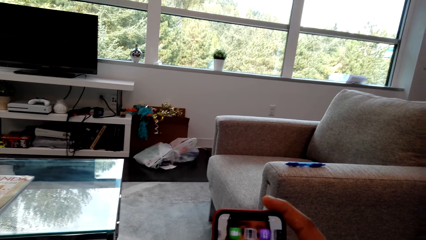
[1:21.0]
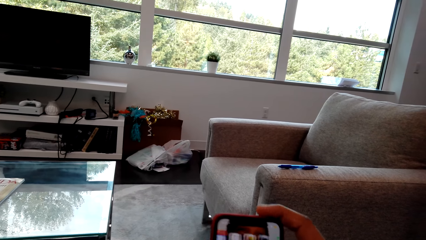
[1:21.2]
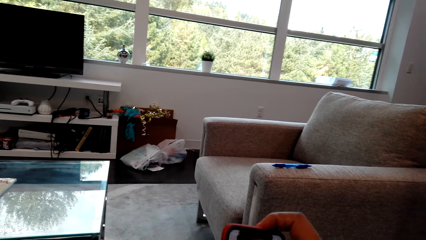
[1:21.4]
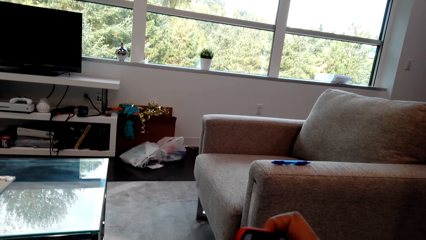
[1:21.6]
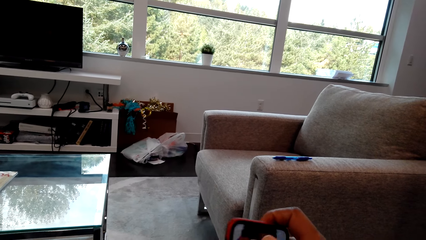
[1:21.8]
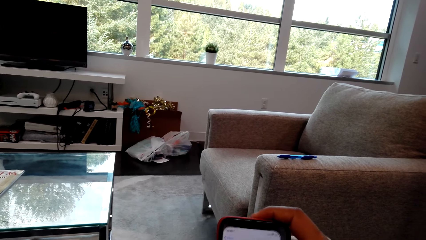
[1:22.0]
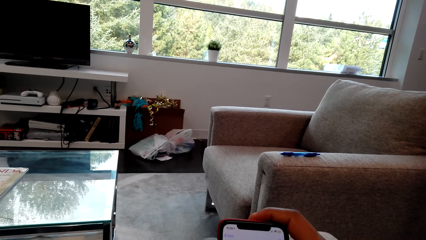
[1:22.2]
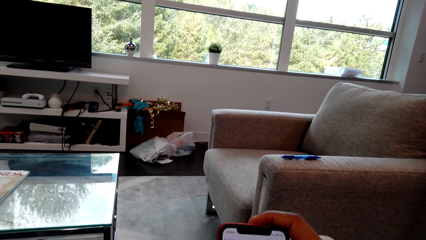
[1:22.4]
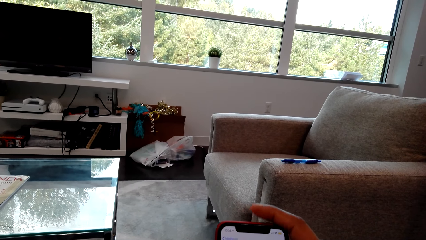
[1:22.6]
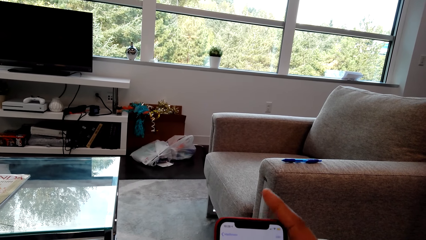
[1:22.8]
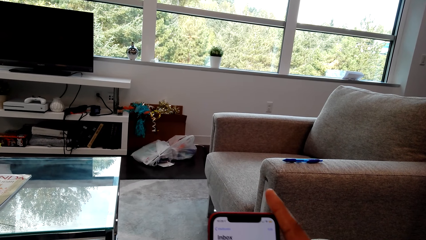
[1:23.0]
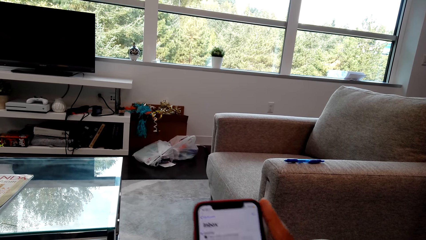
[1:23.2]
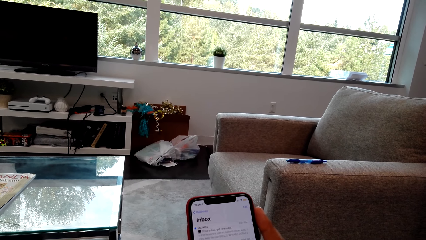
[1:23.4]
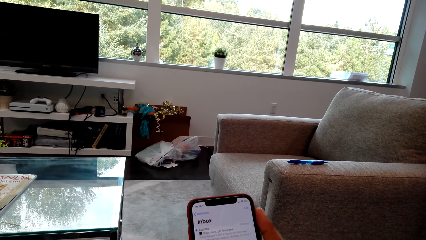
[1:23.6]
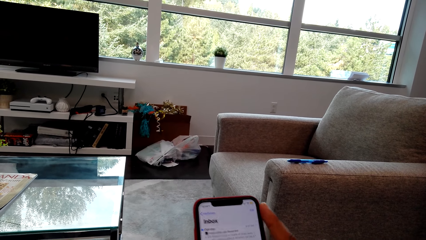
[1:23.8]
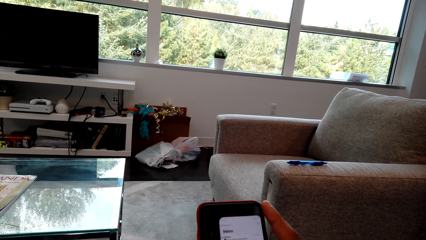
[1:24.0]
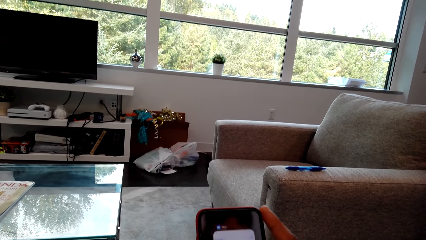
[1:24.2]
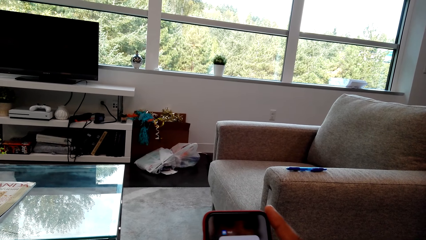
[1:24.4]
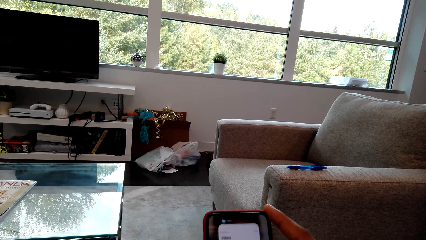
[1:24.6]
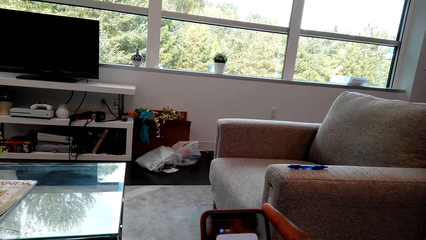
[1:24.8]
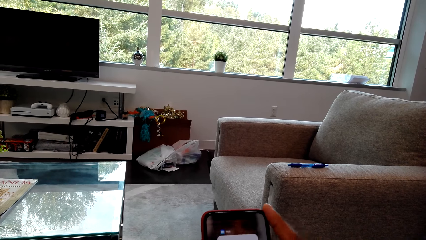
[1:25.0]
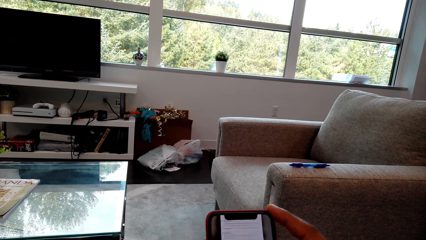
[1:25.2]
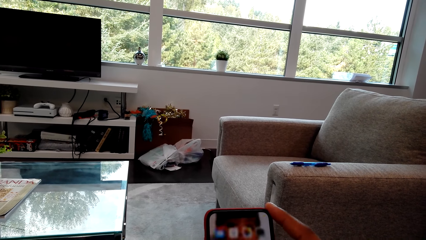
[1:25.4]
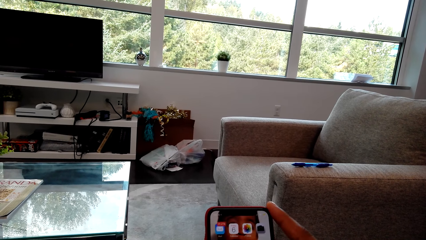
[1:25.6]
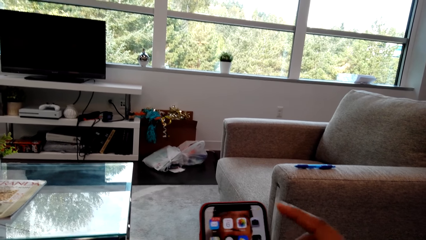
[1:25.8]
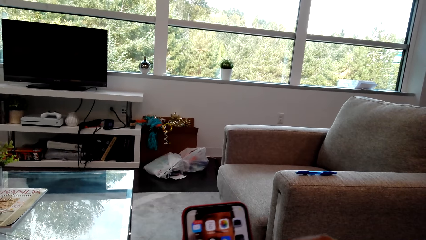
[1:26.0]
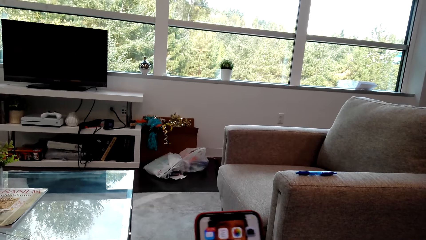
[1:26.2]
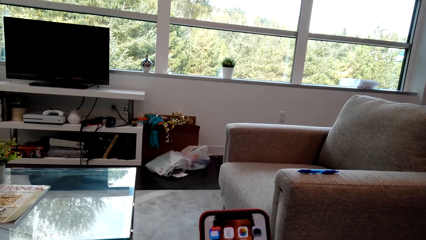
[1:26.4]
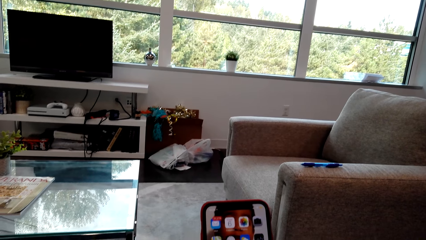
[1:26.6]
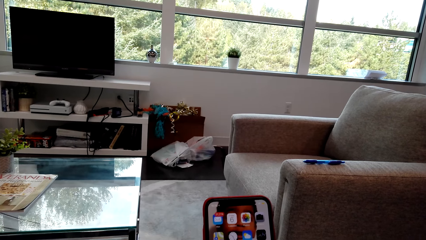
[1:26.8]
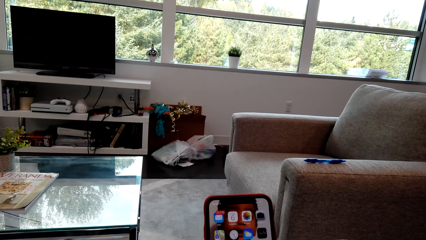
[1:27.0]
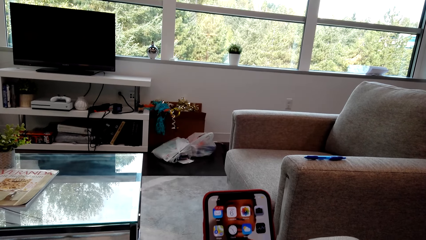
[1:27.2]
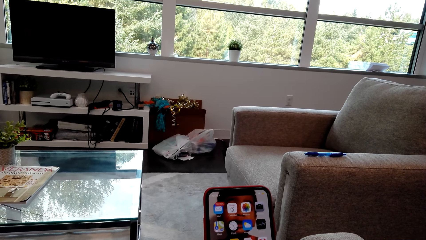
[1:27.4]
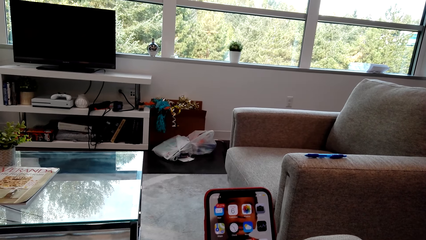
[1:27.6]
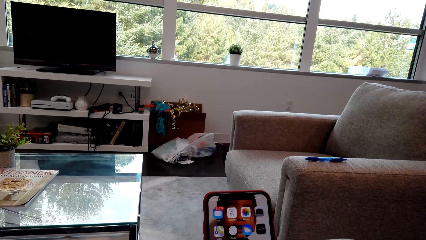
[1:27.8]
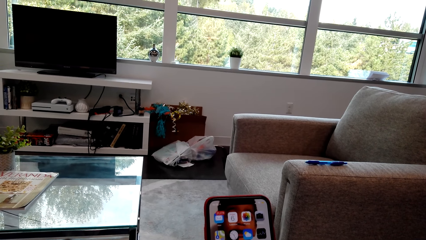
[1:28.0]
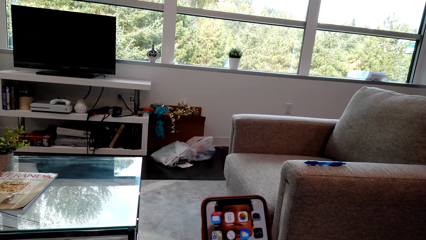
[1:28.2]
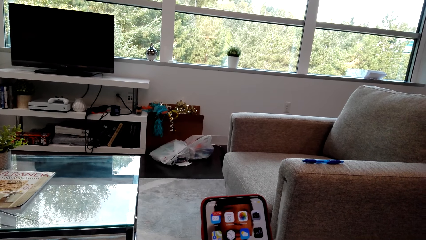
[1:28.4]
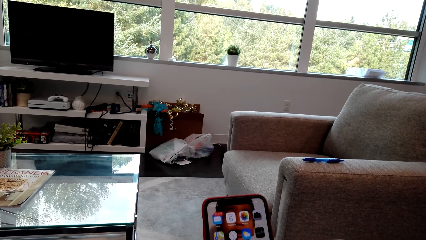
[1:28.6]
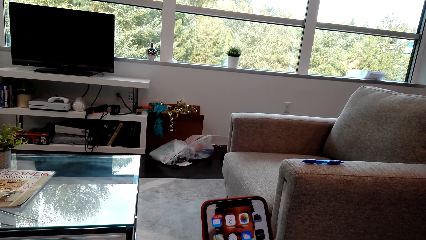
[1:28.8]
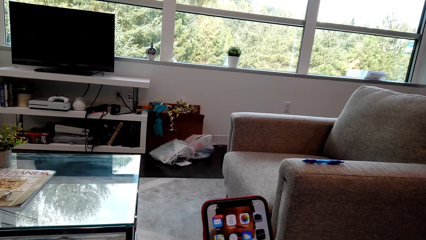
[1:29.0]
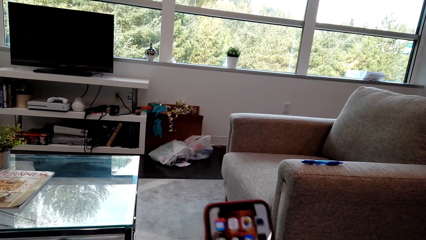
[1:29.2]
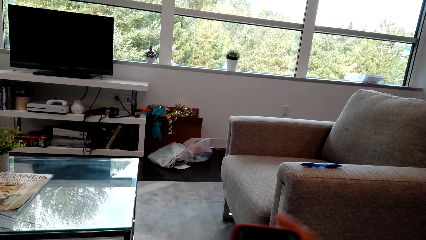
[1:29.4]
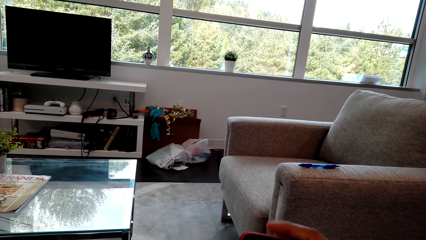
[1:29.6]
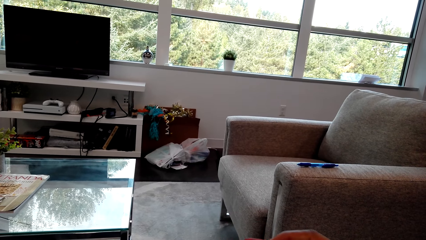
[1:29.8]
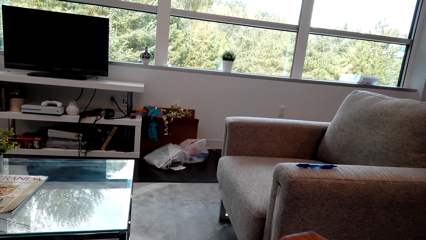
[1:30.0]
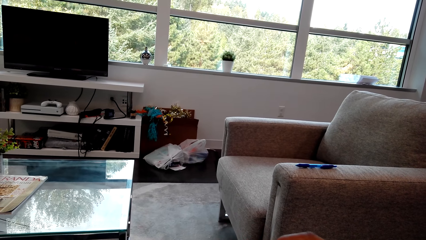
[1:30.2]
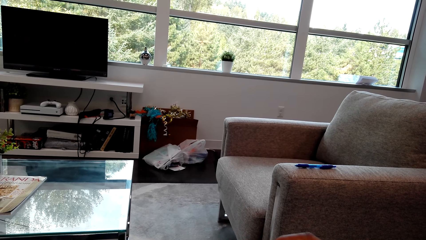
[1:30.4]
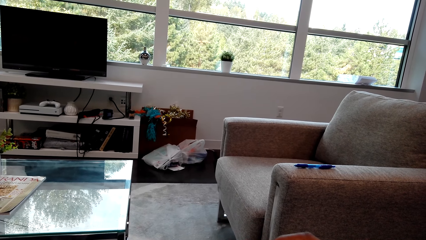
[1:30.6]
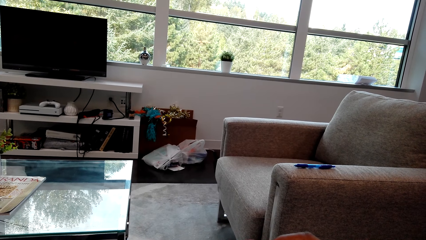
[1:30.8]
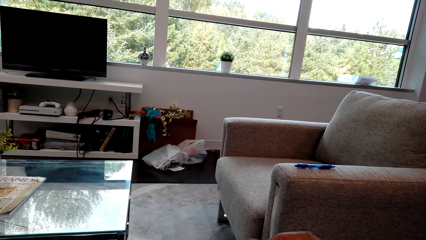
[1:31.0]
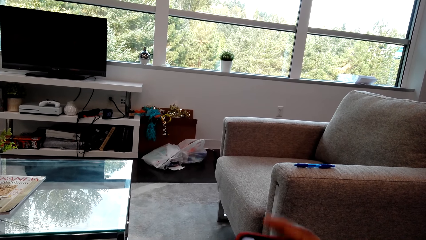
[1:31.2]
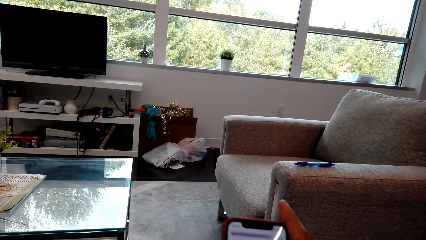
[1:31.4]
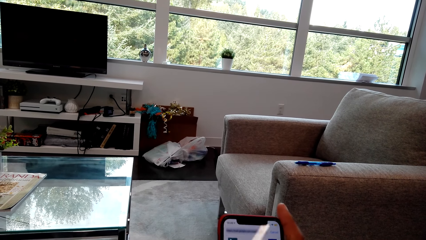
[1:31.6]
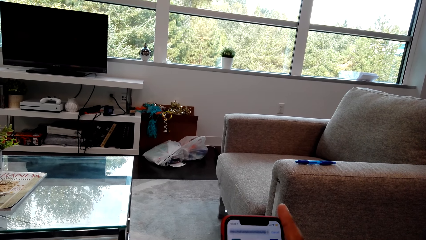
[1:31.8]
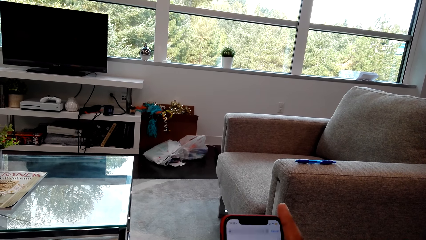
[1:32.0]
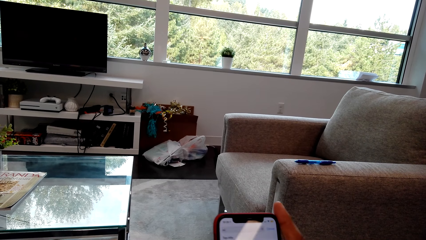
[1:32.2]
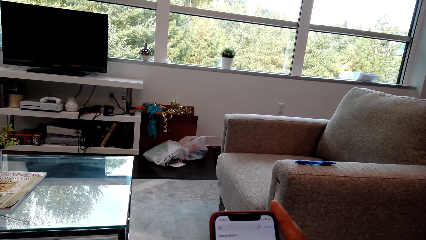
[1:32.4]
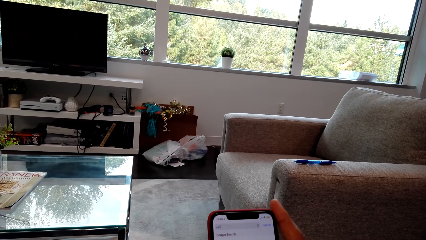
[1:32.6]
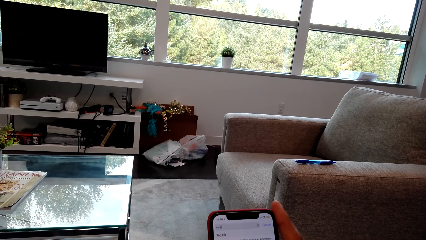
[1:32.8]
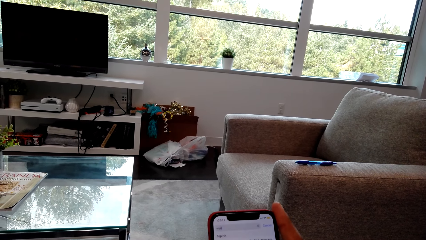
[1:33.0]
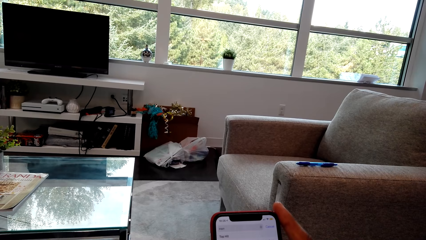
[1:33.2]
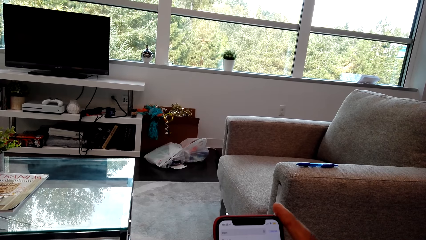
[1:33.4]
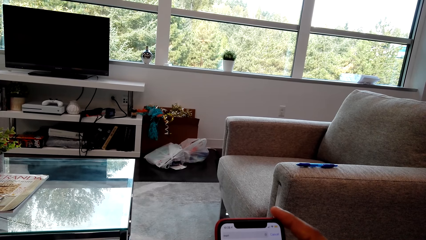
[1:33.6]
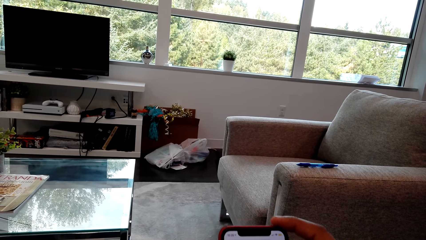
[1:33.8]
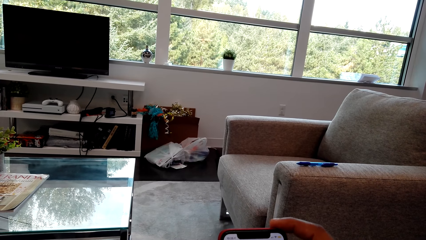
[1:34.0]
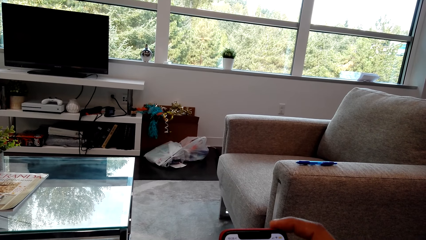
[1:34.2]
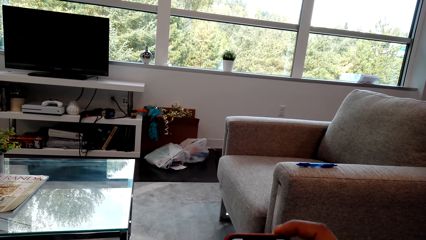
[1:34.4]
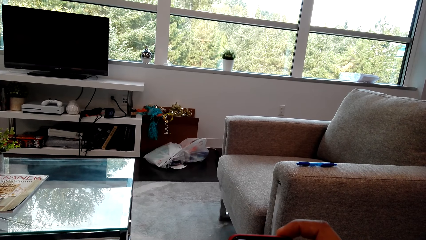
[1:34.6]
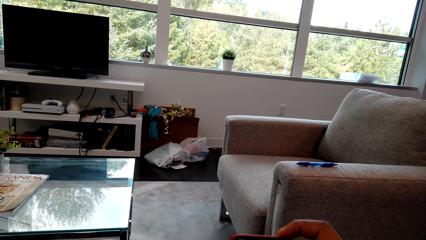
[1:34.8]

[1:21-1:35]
The camera wearer presses his cellphone. He scrolls through his cellphone.

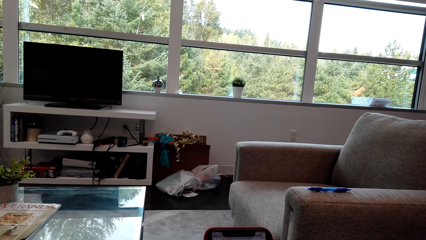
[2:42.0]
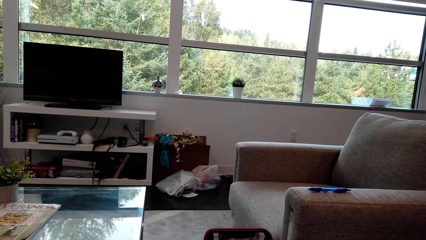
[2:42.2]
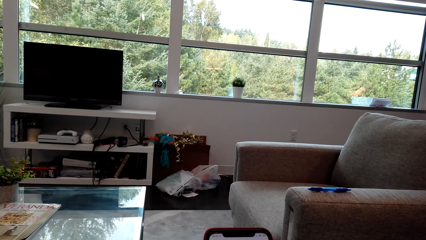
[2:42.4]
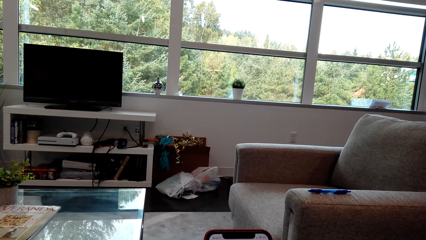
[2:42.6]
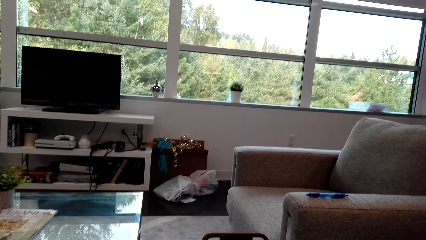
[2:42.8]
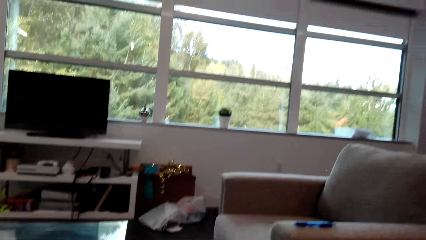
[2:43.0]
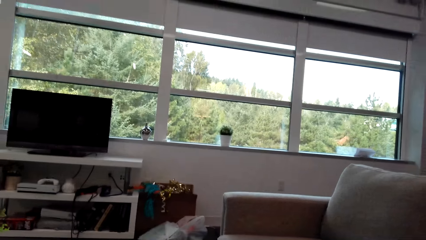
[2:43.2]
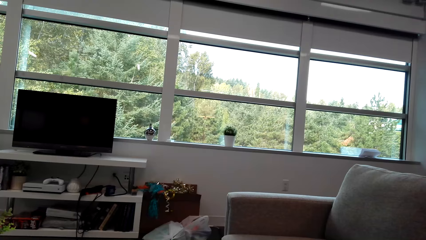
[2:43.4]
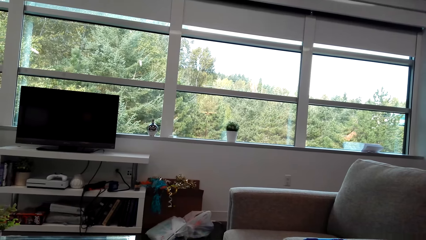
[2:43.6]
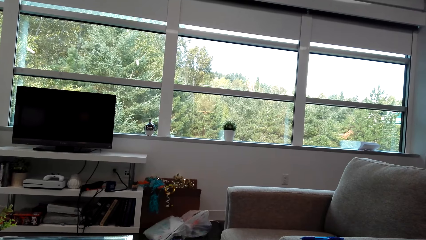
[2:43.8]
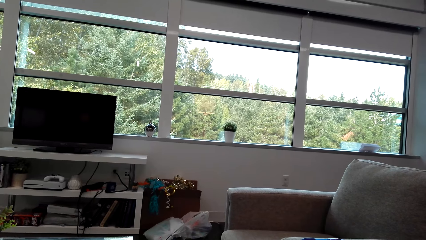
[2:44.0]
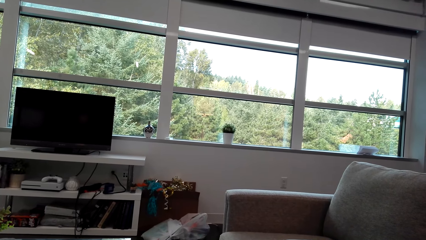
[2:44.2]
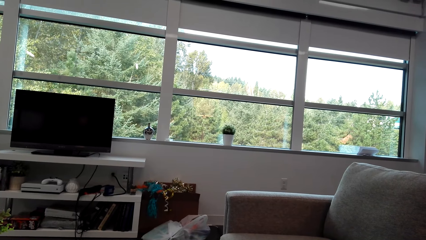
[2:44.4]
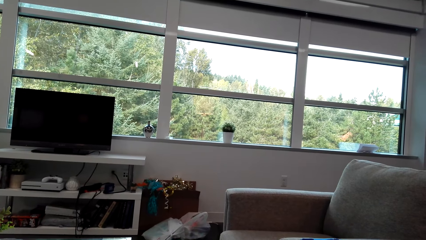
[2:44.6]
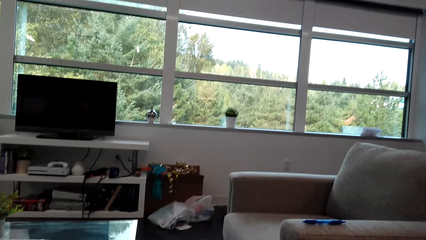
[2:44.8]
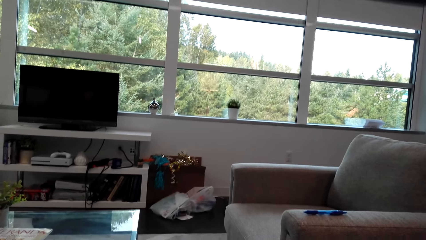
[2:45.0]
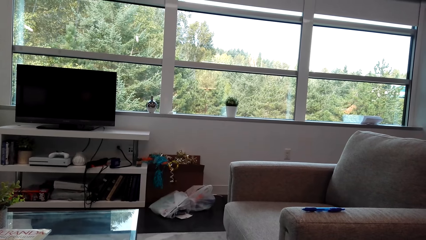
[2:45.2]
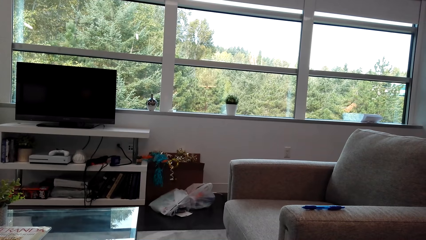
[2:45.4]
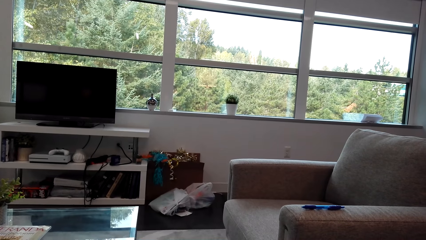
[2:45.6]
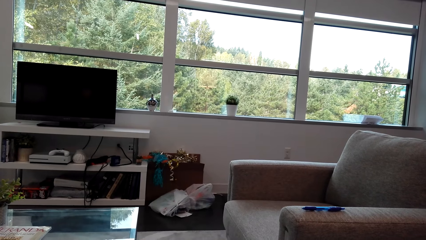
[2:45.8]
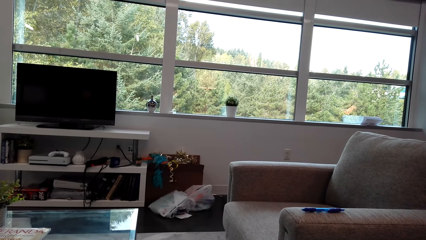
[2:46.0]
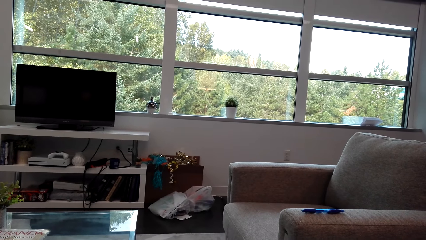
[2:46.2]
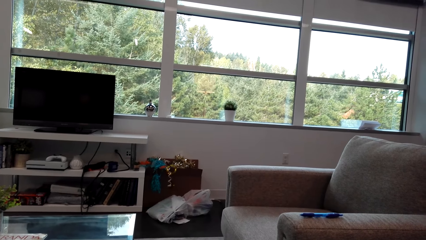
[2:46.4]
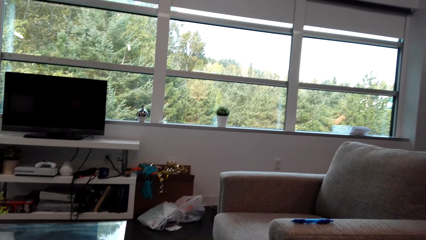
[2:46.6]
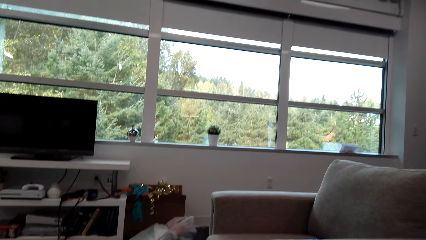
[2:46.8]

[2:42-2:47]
The camera wearer looks at the window panes.
